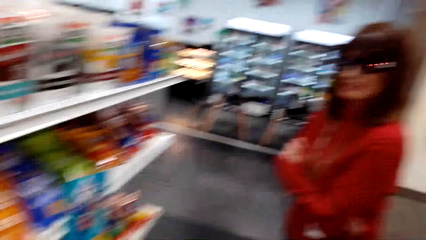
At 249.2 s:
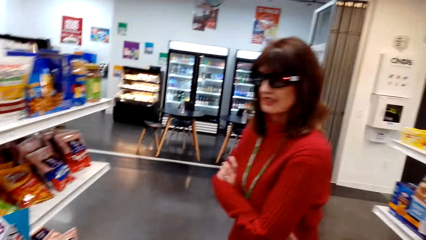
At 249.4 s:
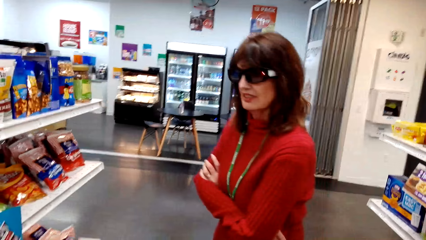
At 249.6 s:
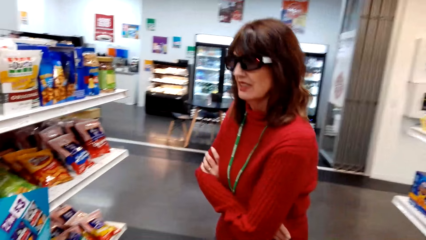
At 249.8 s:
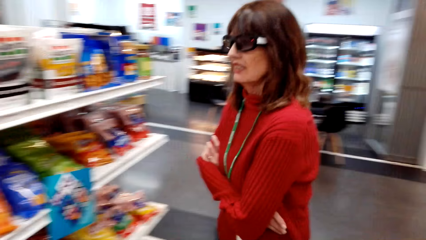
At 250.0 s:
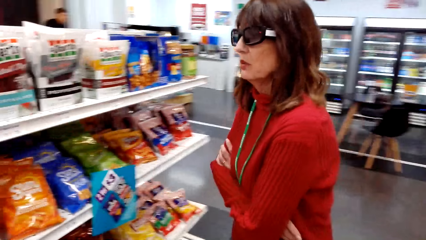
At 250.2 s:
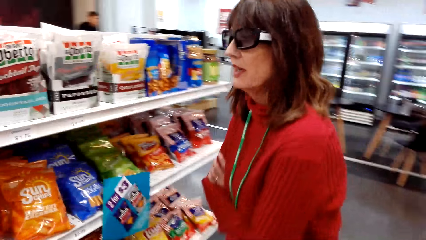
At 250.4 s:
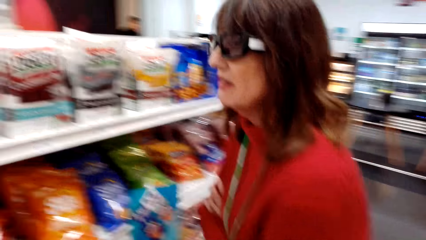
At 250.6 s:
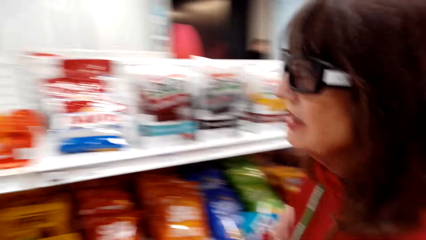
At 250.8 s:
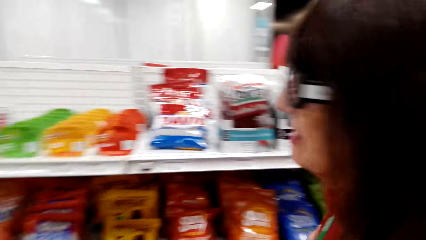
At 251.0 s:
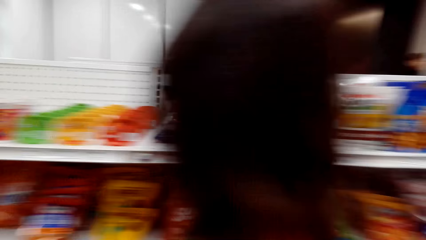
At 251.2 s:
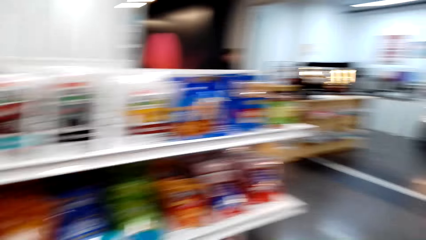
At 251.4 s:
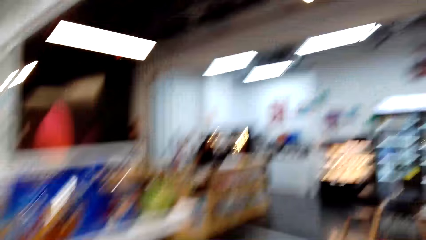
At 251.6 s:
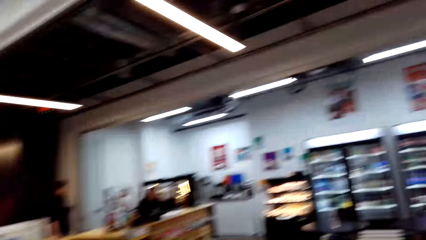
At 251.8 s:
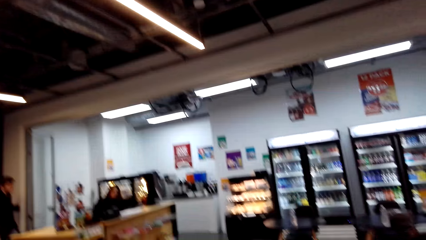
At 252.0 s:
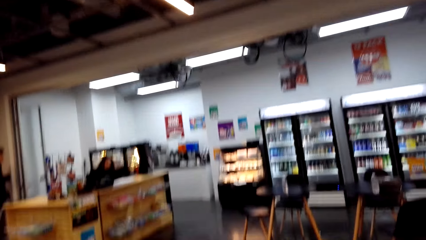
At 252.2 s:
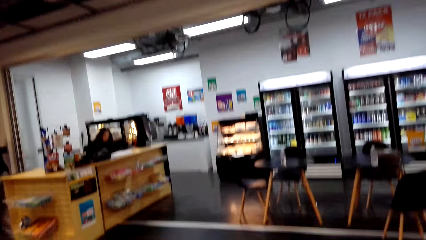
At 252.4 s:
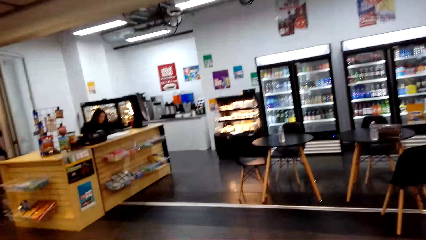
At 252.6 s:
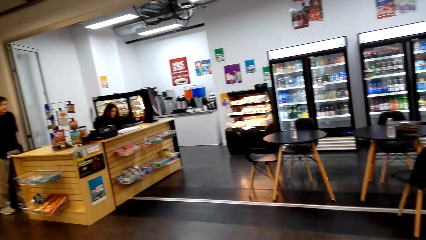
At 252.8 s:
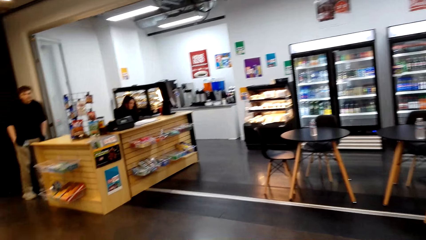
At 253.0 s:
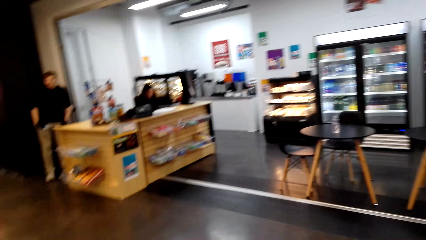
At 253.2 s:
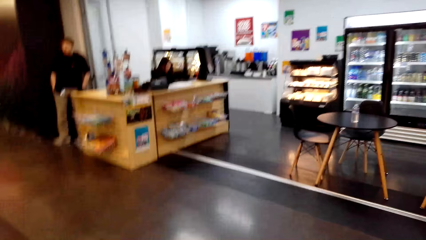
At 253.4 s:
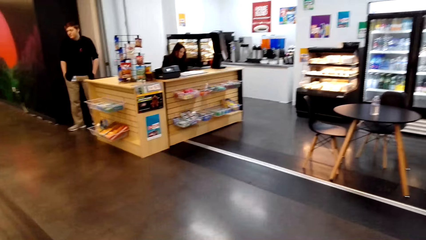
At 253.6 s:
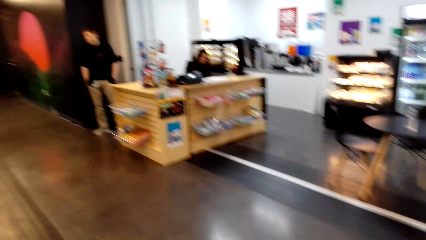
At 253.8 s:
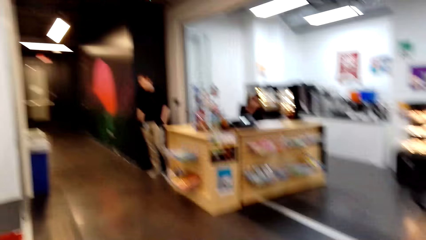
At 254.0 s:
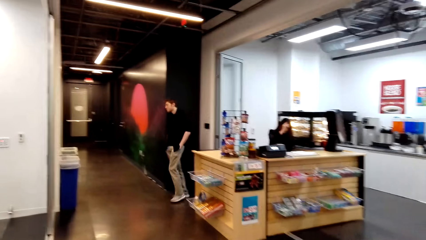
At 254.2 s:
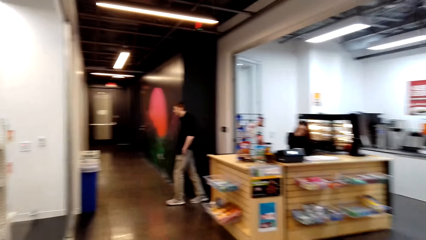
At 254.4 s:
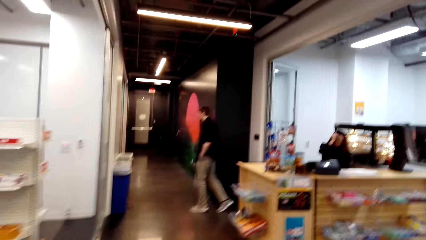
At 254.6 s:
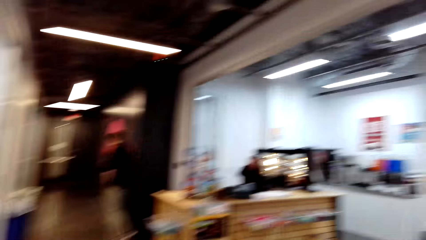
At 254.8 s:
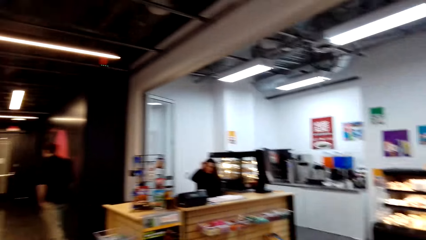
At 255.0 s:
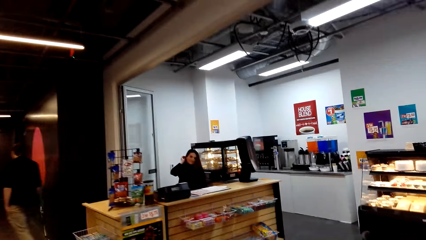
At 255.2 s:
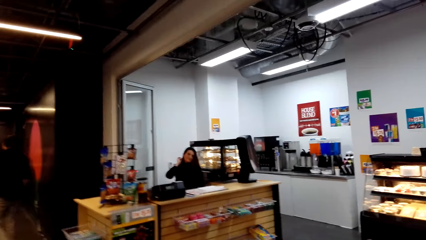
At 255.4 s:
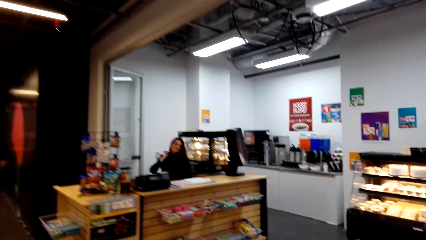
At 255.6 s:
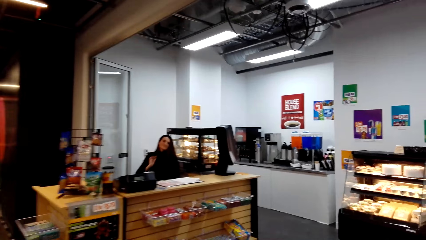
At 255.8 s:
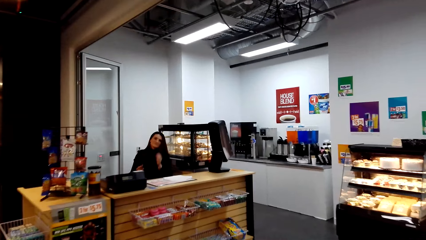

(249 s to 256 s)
A woman converses with the camera wearer.

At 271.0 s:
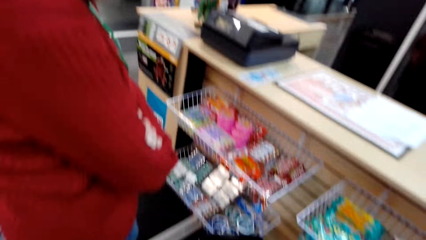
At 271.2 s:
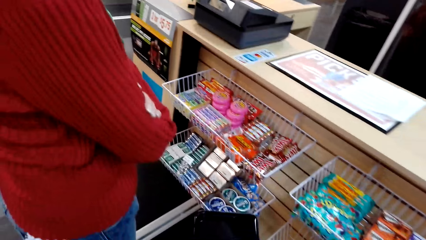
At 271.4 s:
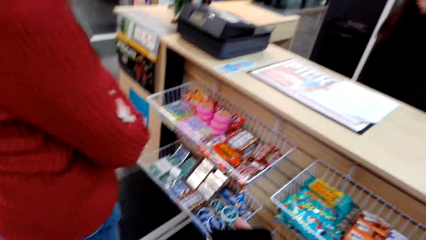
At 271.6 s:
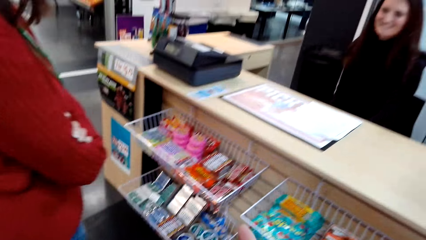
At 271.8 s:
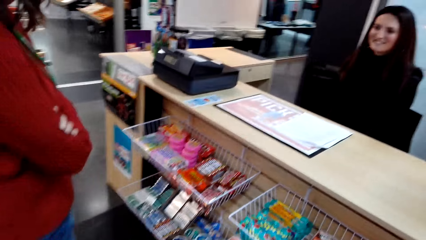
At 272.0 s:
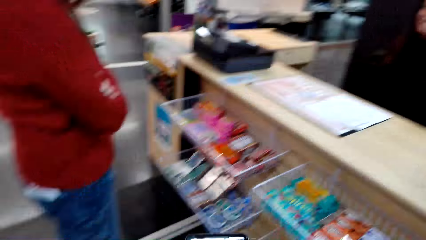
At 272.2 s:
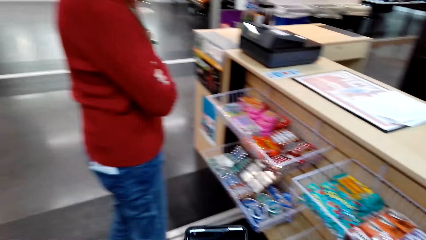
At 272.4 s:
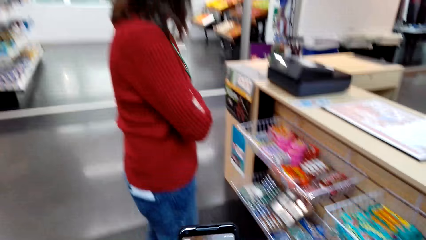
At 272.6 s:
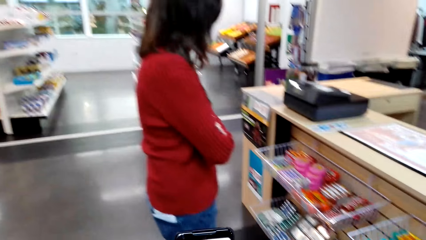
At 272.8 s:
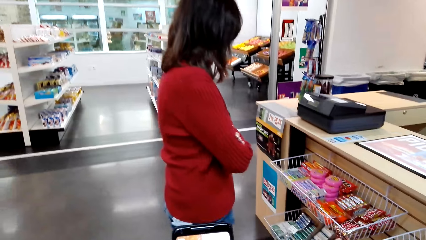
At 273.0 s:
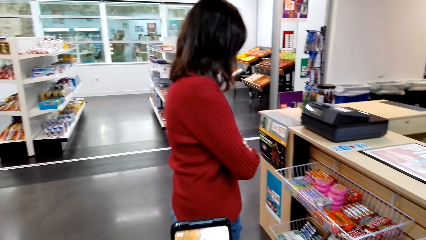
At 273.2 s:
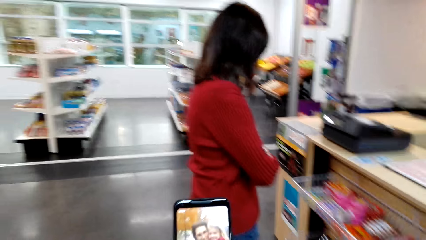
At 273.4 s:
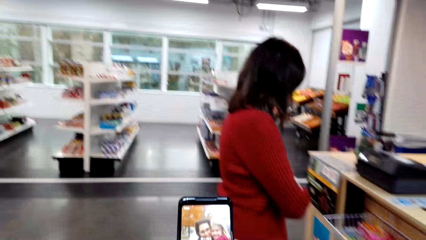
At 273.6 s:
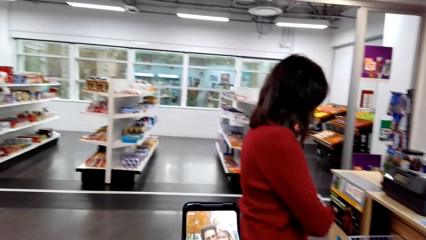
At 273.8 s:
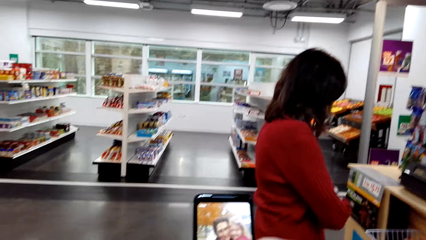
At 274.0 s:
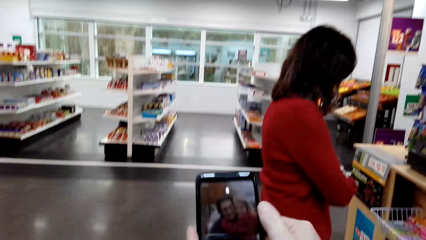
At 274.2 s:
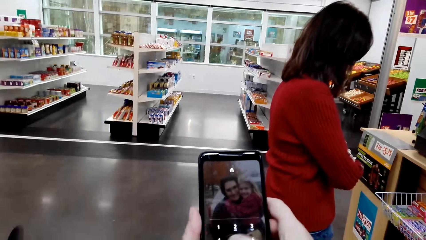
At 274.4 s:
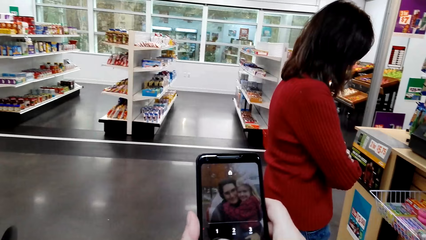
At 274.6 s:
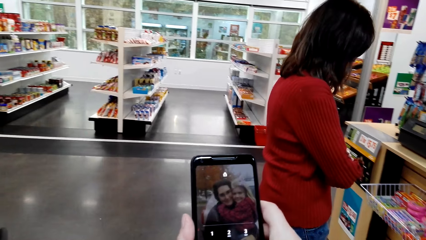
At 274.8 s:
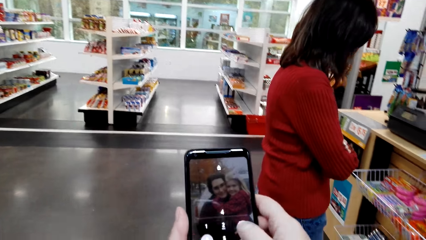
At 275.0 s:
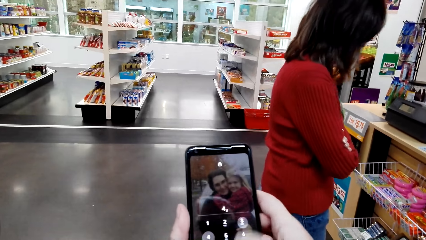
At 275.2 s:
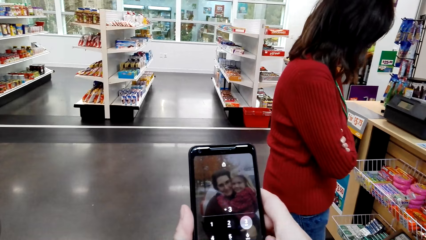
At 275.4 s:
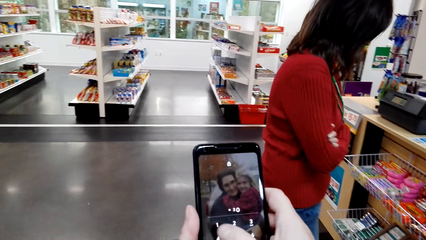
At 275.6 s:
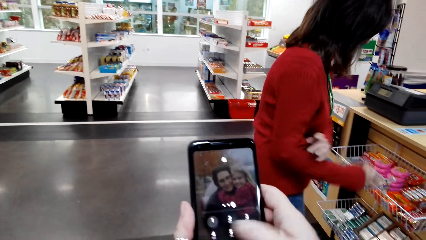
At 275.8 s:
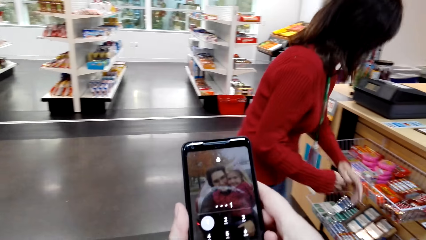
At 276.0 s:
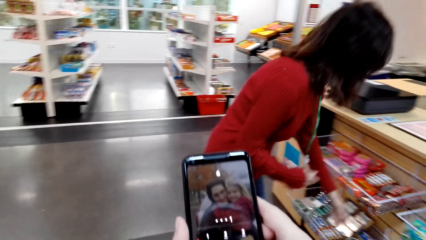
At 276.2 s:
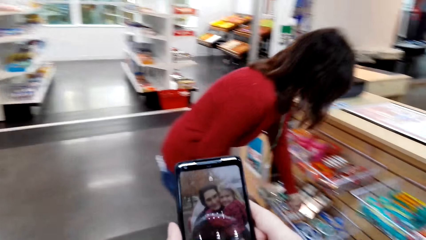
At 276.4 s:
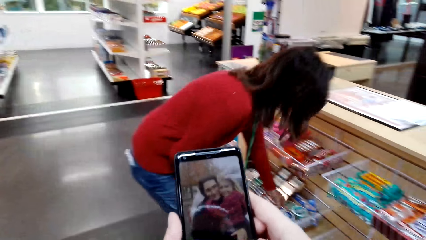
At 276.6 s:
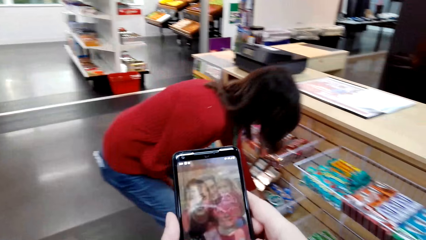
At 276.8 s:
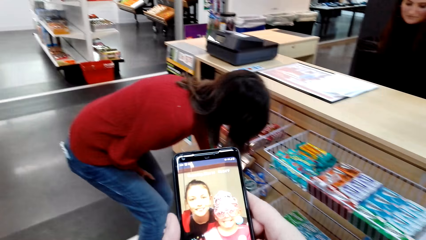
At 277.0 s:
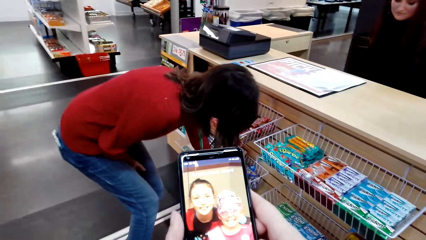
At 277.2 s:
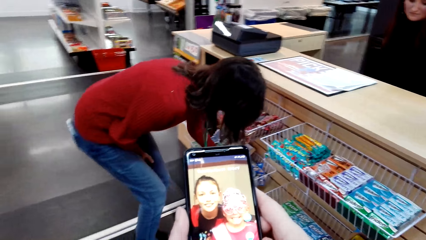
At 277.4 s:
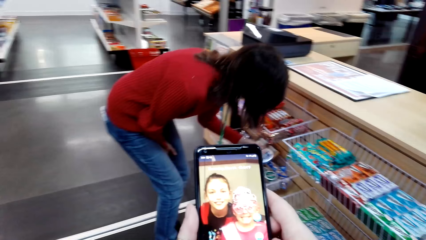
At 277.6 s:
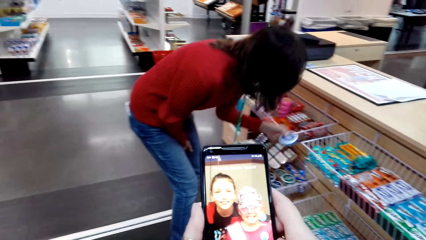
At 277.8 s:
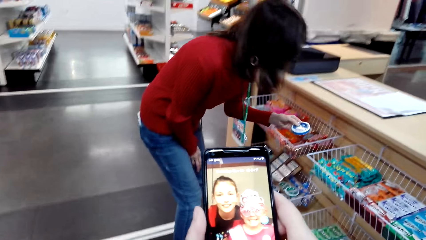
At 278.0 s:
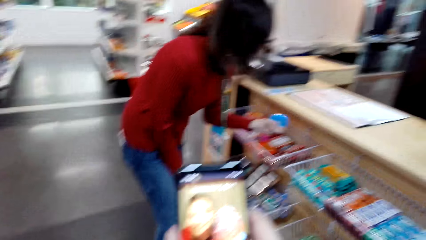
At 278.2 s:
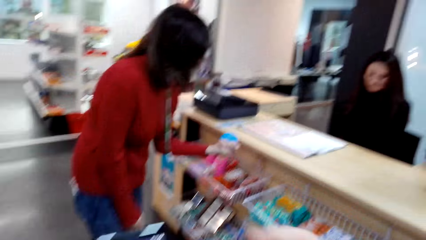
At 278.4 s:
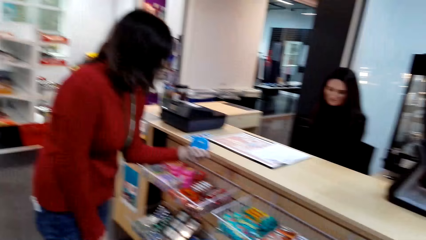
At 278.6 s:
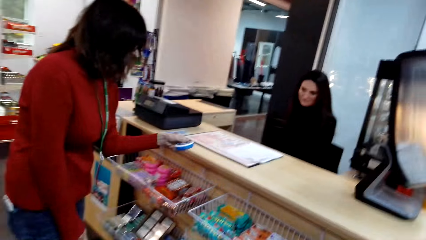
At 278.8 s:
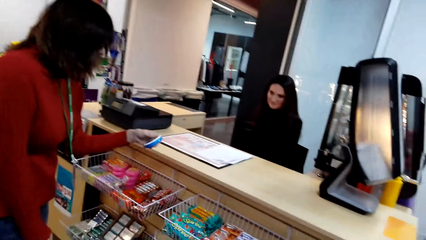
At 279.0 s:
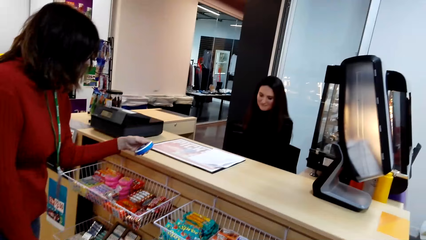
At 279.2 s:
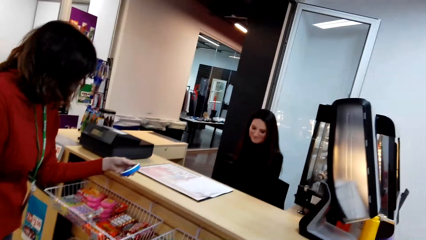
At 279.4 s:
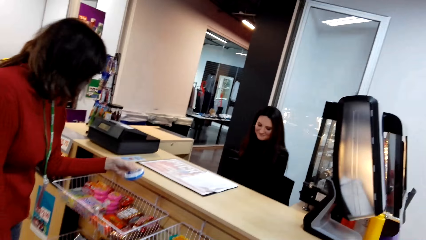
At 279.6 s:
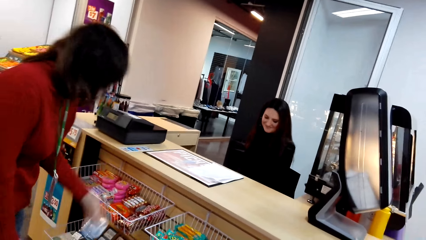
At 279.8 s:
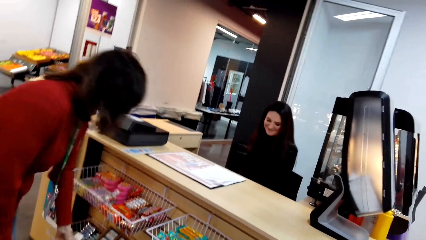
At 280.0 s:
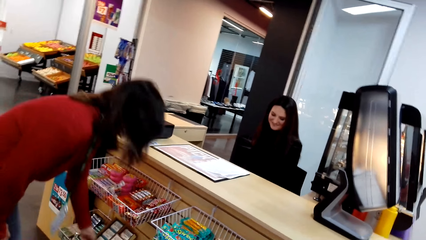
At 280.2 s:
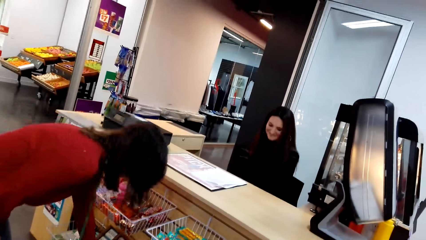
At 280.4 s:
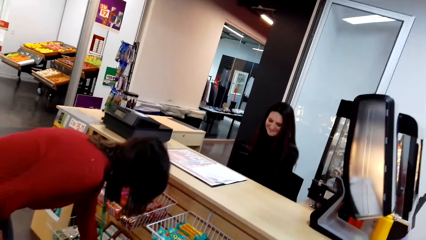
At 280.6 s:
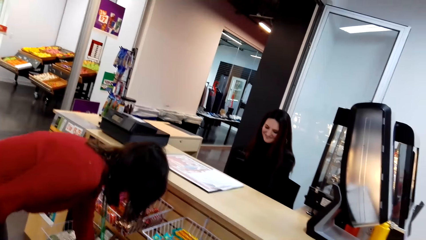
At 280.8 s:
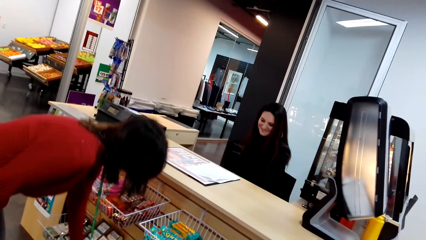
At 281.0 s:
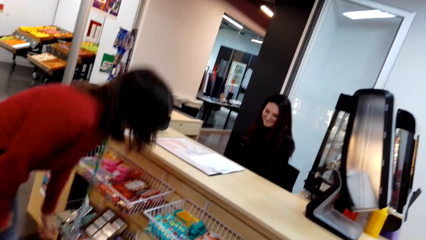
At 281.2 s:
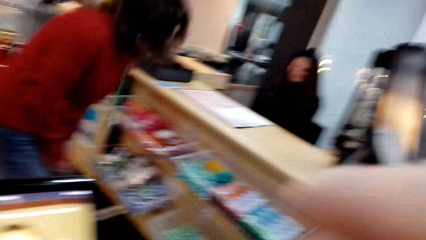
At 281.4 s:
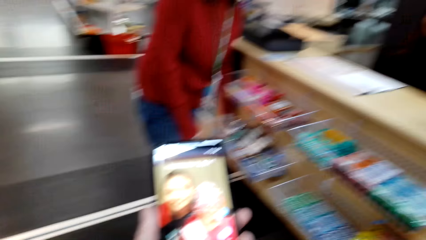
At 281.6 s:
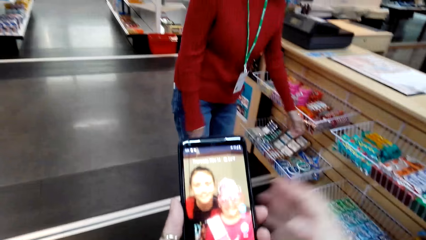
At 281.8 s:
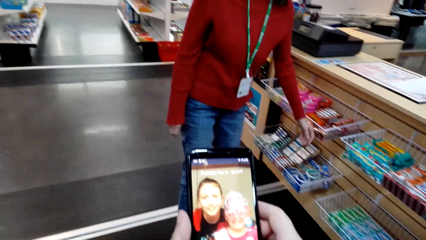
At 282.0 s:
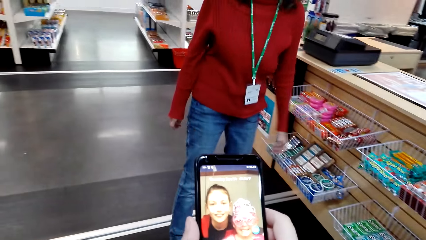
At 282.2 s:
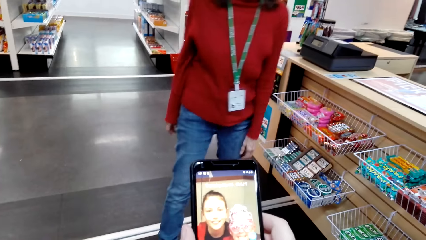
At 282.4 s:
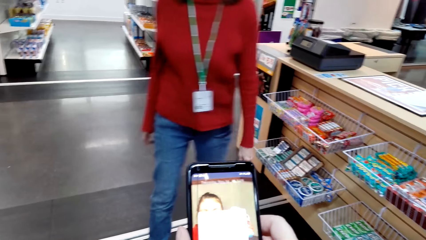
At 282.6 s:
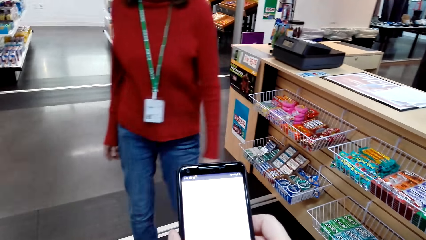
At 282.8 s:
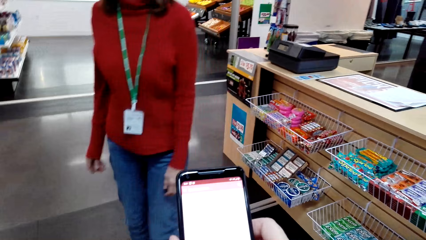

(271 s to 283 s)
The camera wearer operates her phone. They unlock her phone. A woman converses with the camera wearer. The woman picks up an object. The woman returns the object to the shelf.
